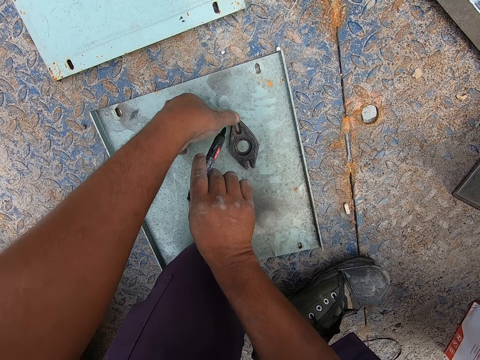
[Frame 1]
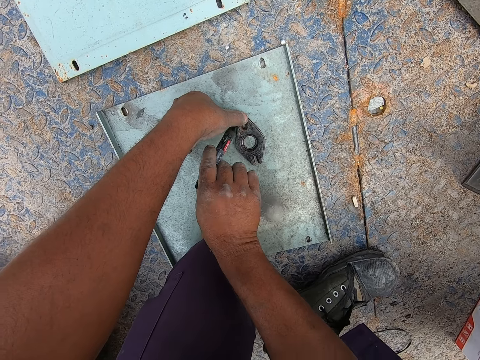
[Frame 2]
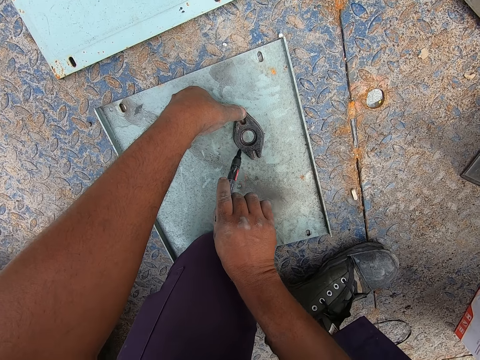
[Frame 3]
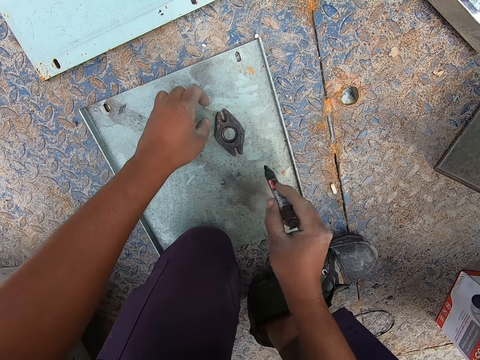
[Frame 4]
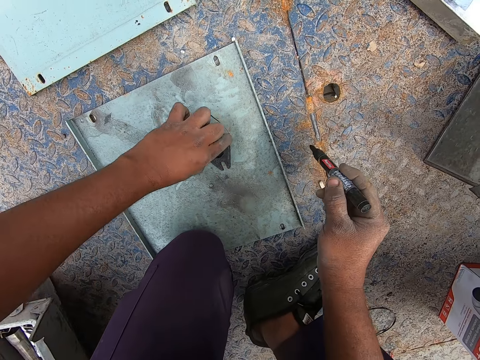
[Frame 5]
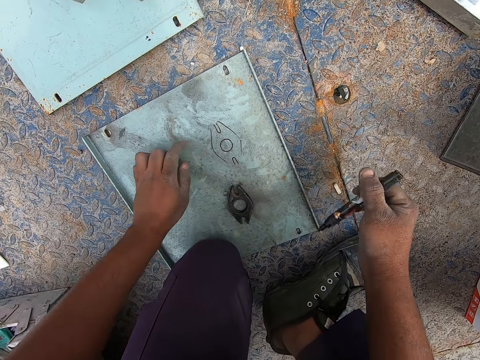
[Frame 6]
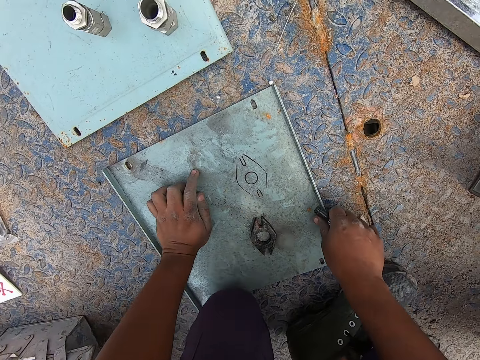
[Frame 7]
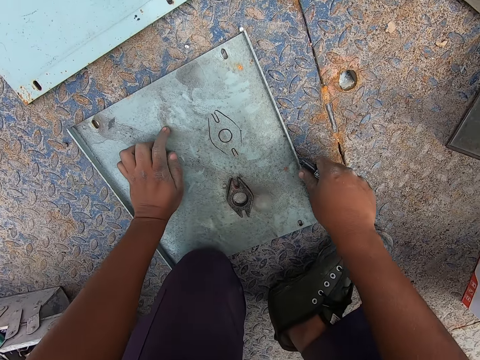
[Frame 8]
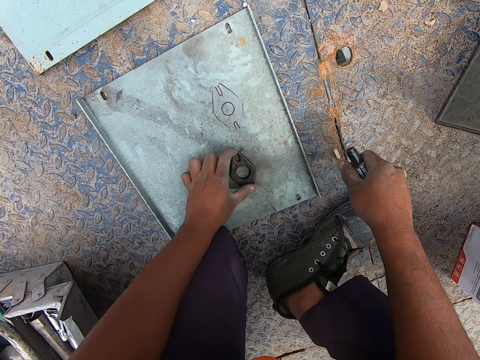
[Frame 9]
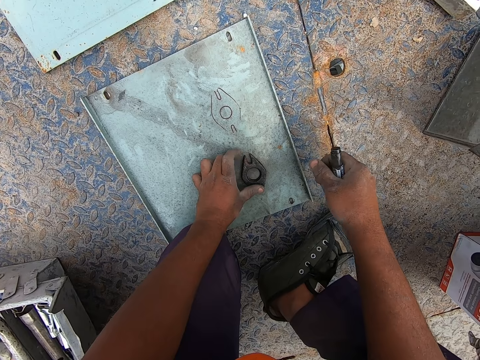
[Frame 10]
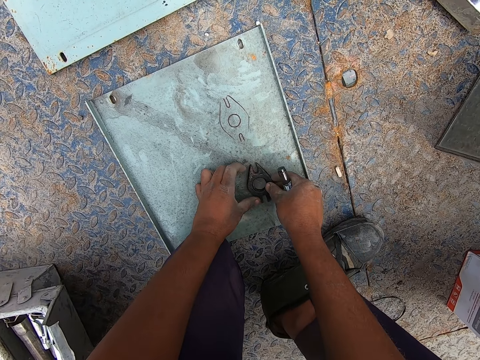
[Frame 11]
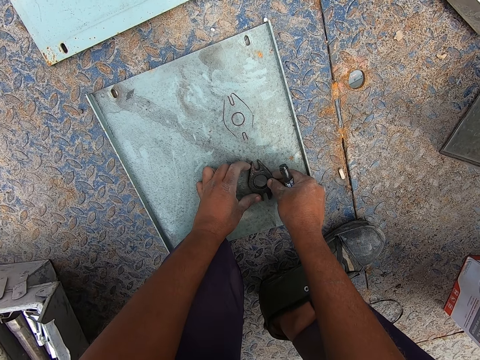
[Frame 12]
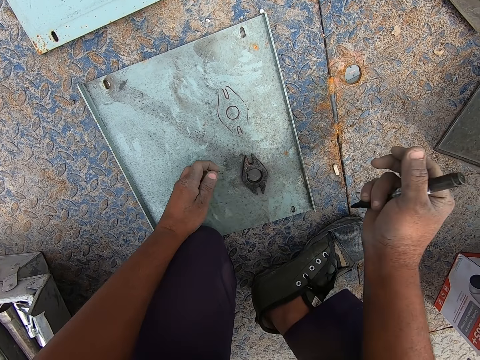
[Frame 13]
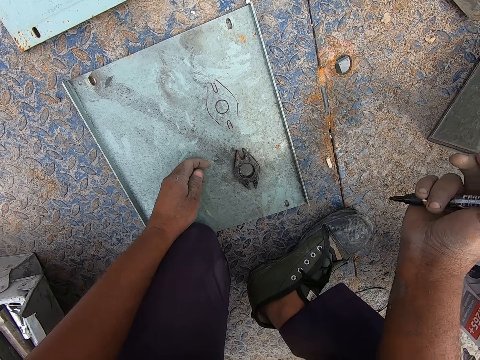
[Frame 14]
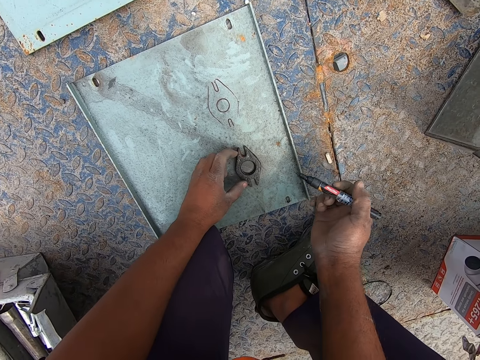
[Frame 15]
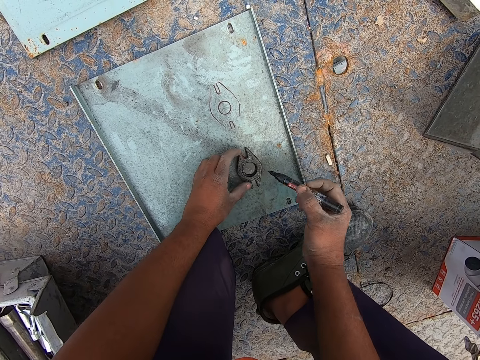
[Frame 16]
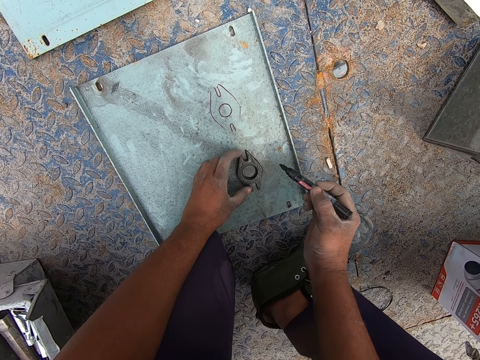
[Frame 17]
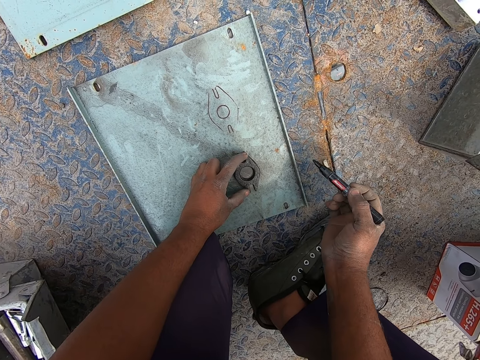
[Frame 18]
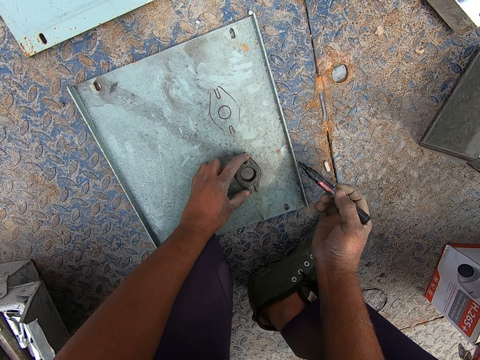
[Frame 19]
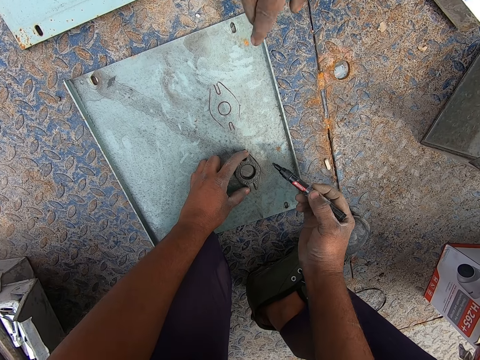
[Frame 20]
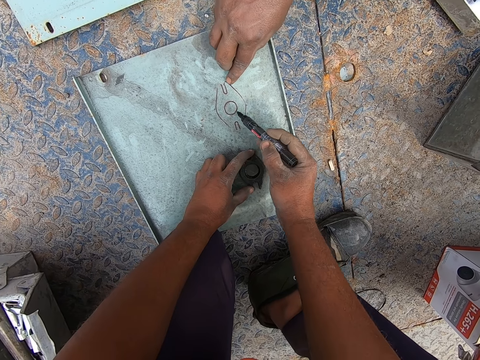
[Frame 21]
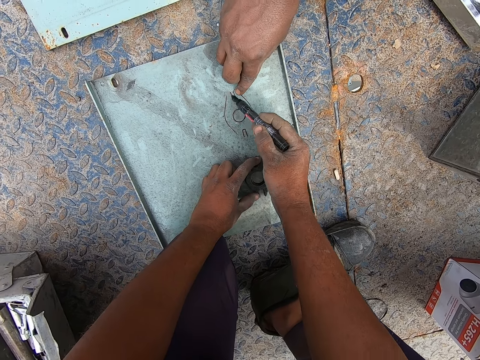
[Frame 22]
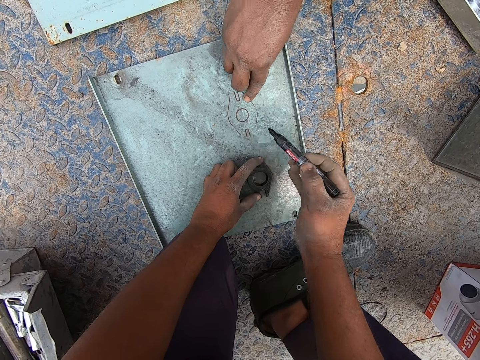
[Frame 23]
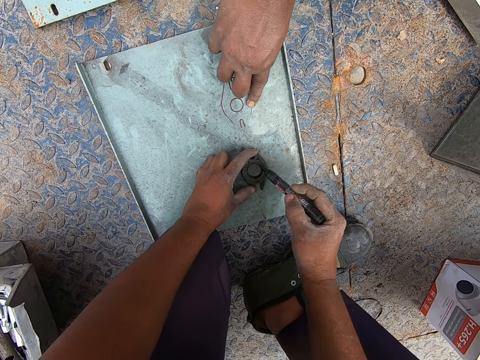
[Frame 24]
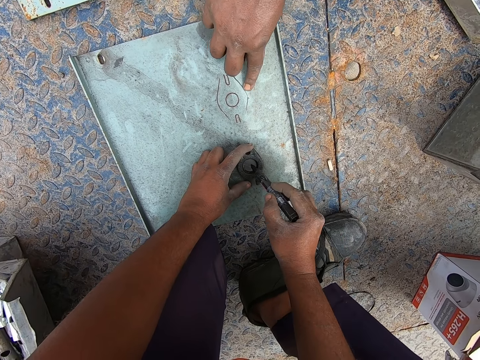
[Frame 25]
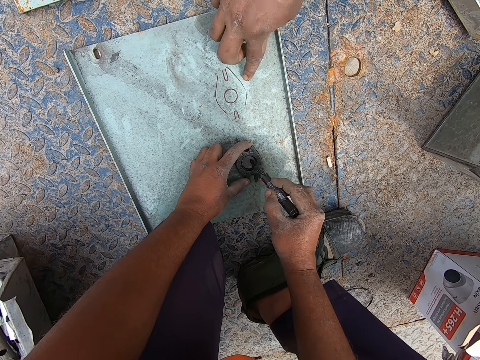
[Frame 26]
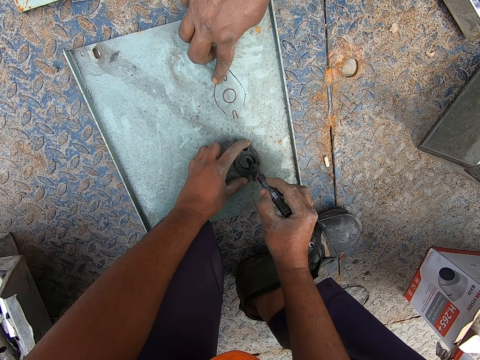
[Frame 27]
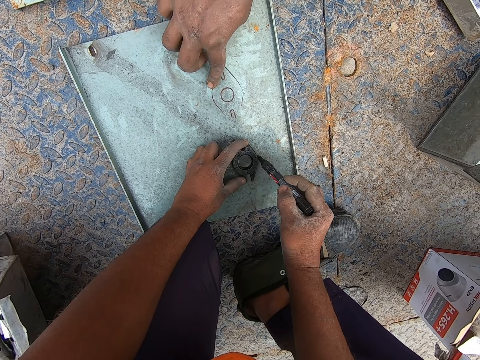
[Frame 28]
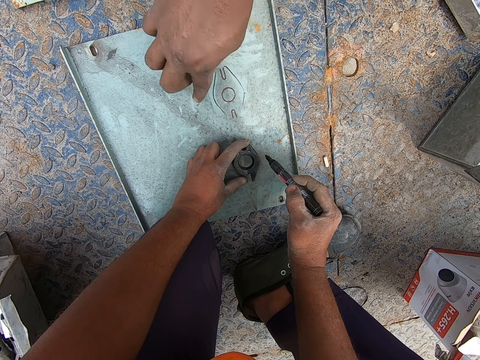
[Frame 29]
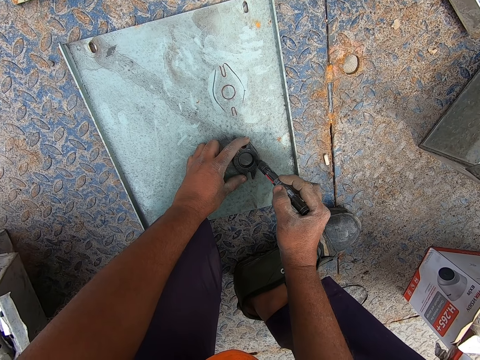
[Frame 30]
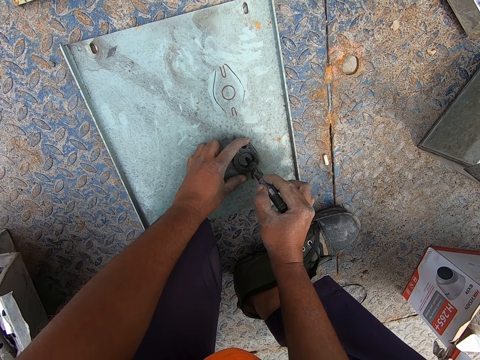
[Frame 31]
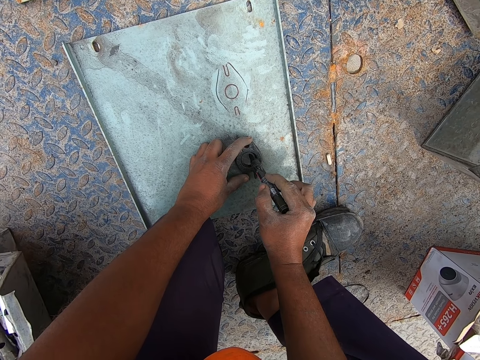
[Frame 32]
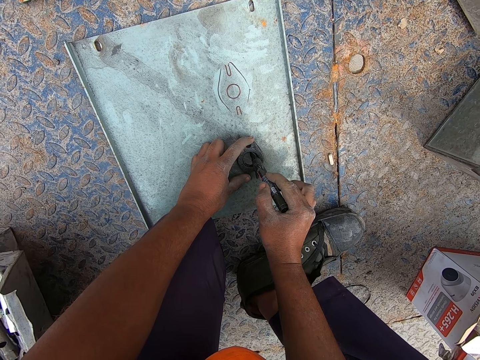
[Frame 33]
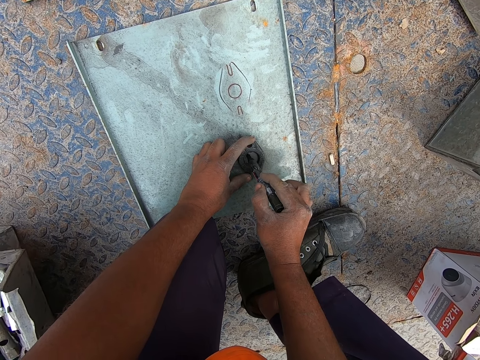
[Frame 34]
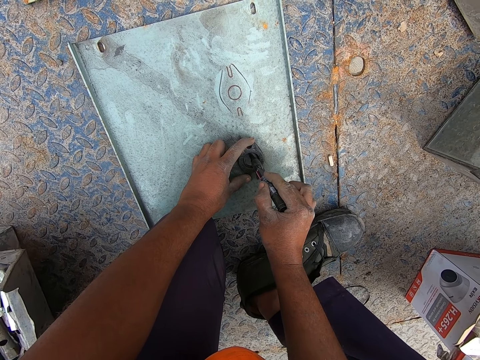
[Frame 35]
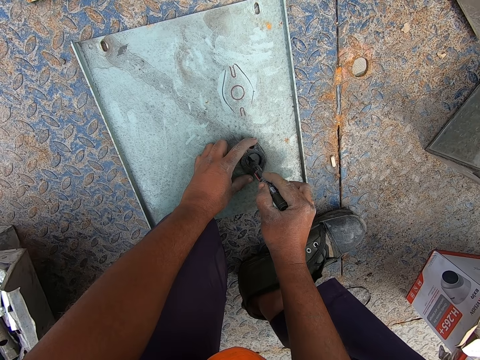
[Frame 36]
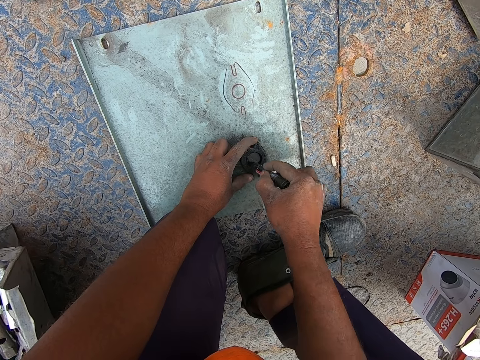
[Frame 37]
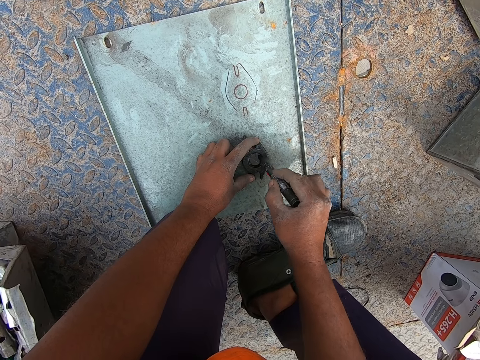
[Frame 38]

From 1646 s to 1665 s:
The camera wearer moves the metal from the sketch on the iron. He holds the metal with his hand and adjusts the metal with his hand. He holds the metal on the other metal. He points at the sketch with a pen. He draws the shape of the metal on the iron using the marker pen.

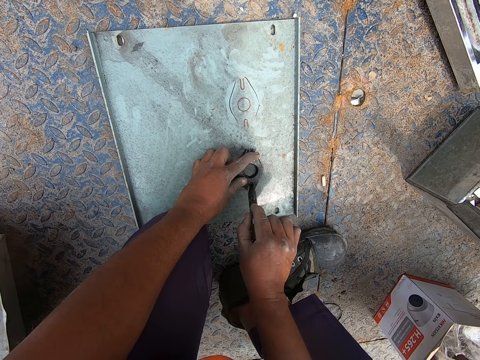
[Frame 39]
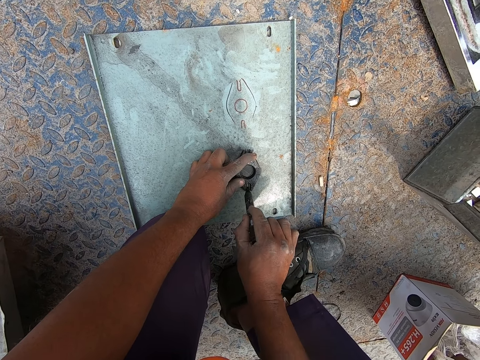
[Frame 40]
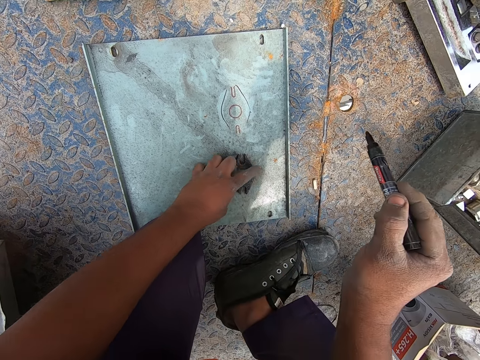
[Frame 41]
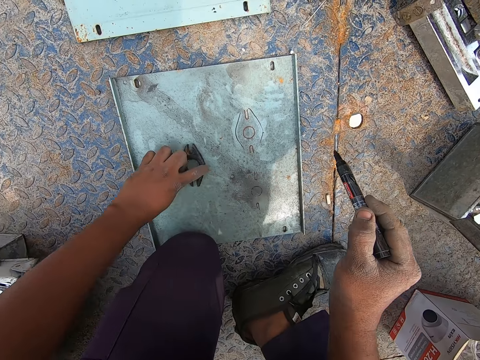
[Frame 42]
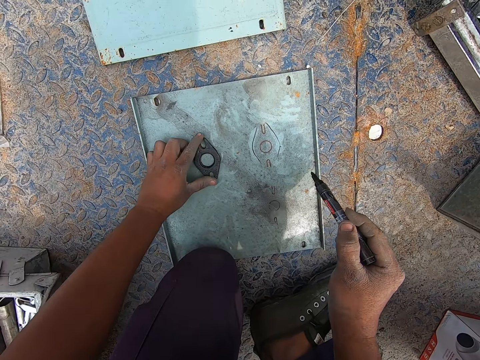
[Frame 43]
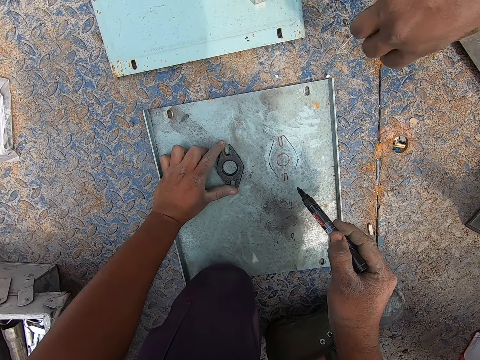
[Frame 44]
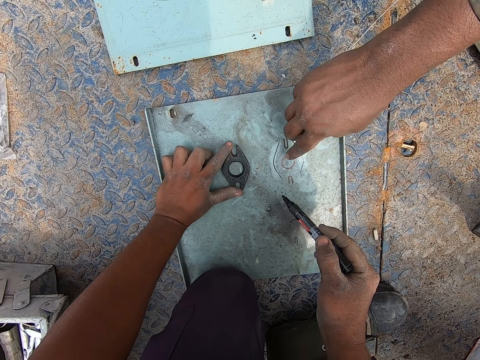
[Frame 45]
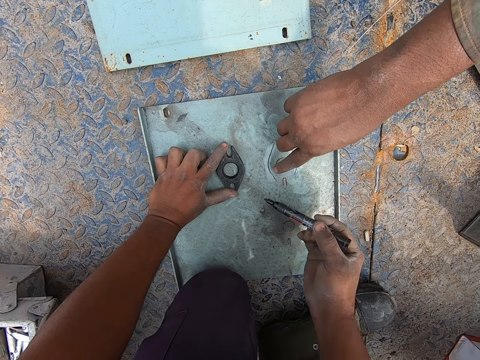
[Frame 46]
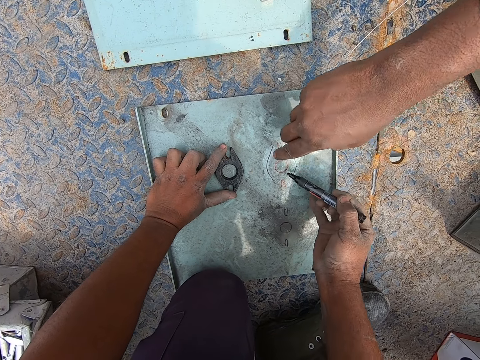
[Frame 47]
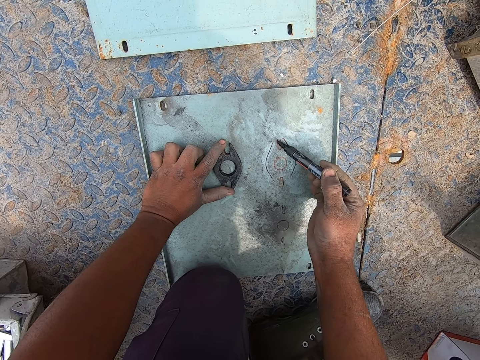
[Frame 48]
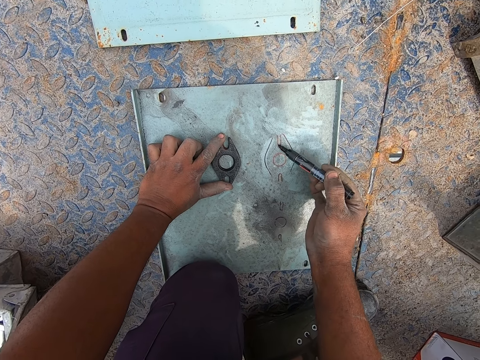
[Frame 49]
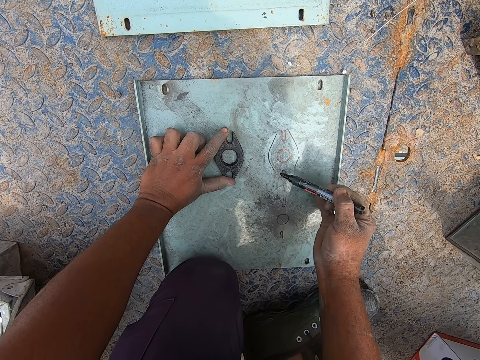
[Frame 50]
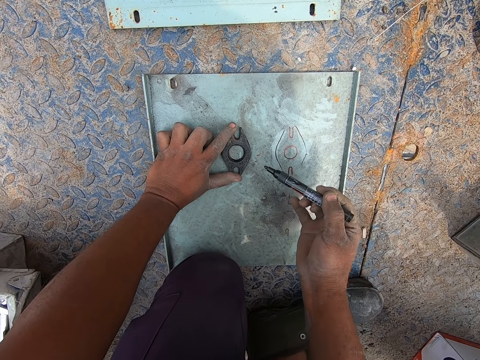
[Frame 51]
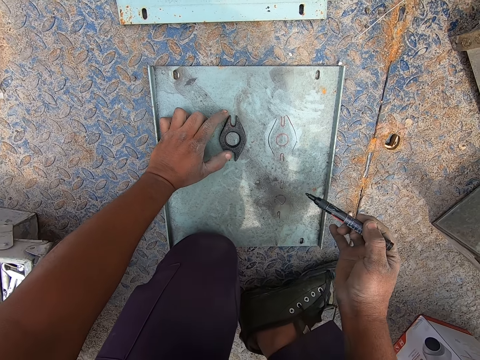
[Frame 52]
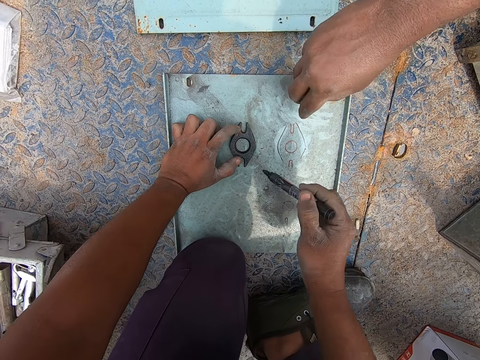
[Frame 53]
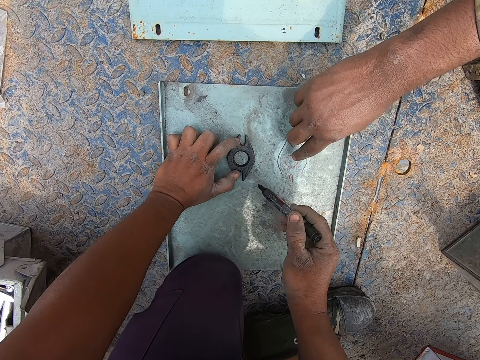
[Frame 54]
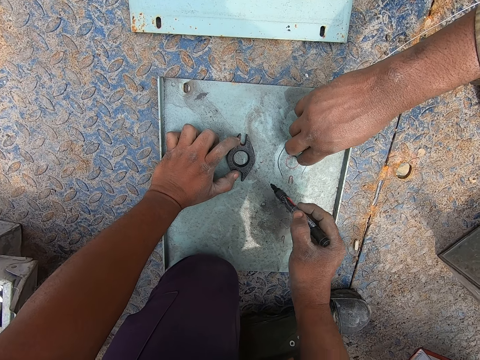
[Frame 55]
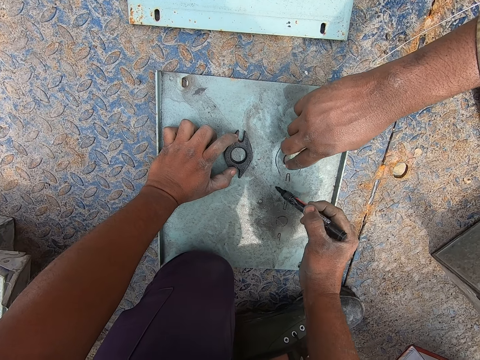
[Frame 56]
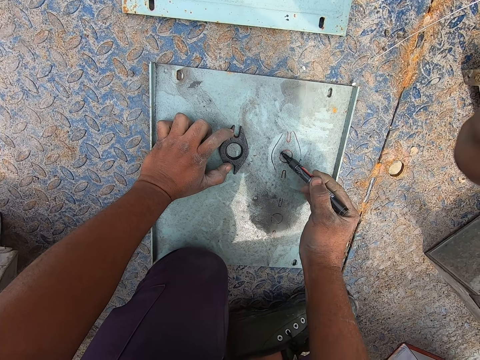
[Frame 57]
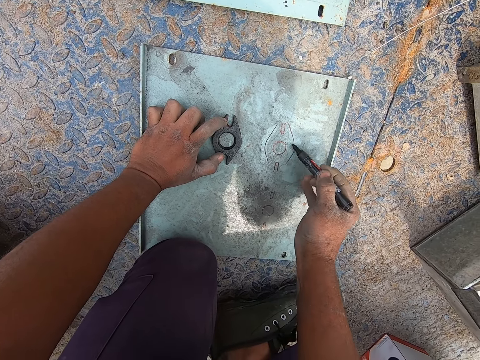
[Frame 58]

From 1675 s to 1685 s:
The camera wearer moves the metal from the sketch on the iron. They point at the sketch with a pen.
